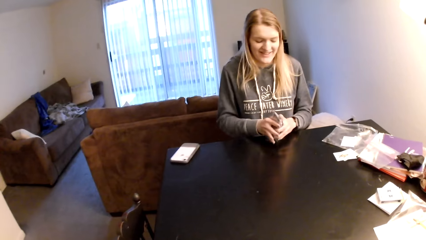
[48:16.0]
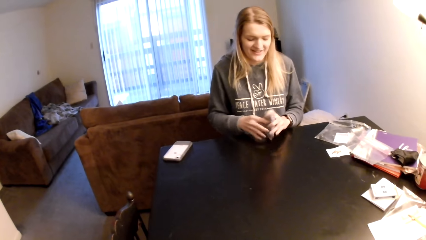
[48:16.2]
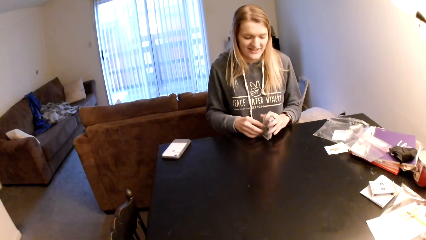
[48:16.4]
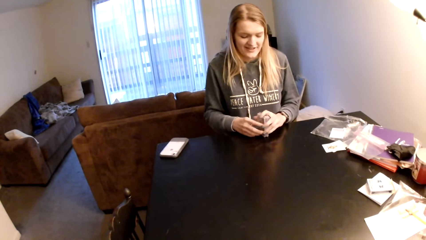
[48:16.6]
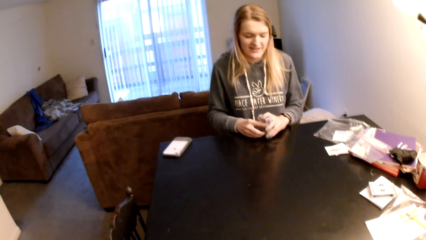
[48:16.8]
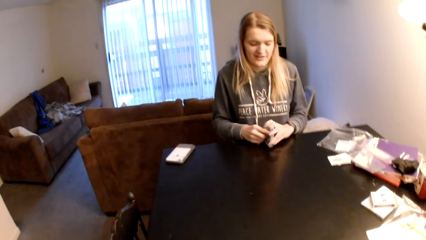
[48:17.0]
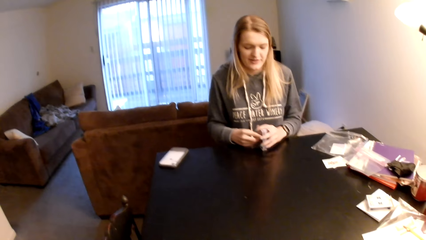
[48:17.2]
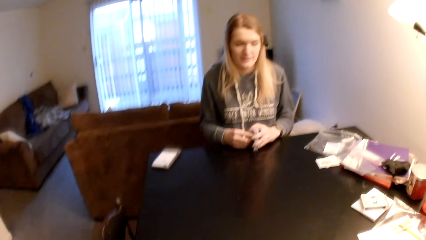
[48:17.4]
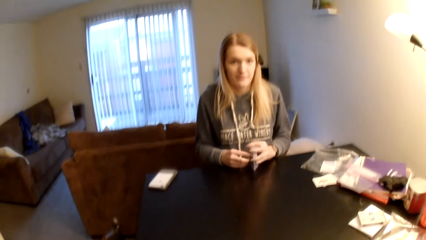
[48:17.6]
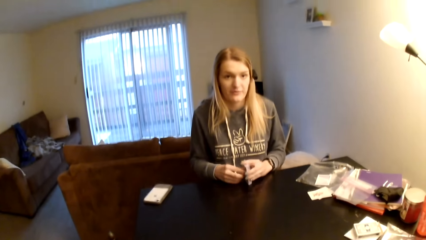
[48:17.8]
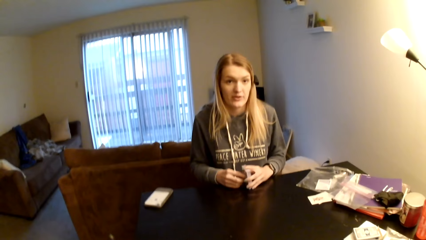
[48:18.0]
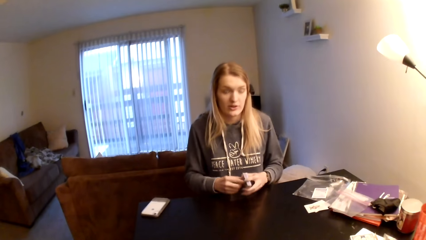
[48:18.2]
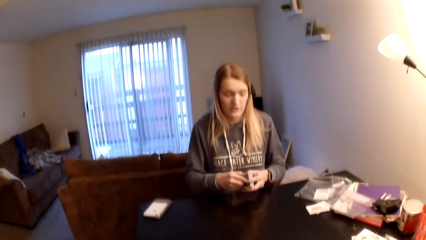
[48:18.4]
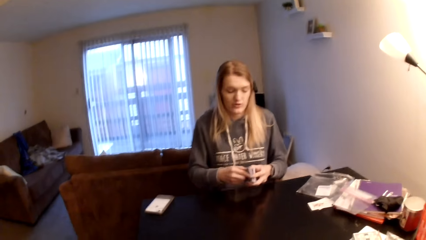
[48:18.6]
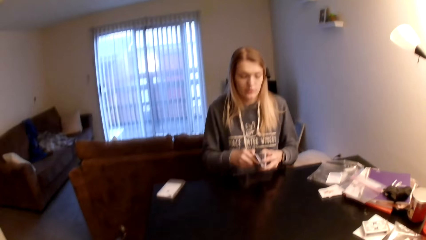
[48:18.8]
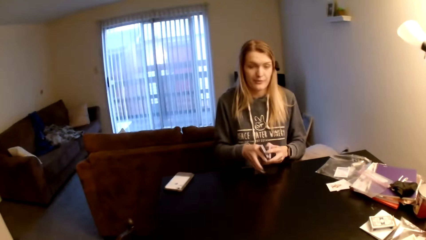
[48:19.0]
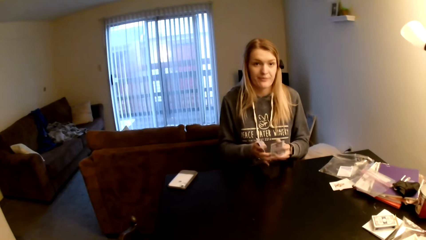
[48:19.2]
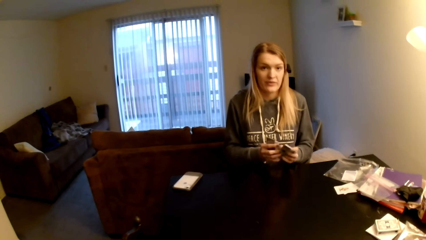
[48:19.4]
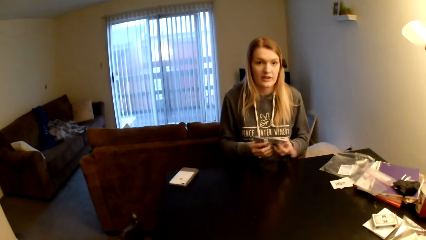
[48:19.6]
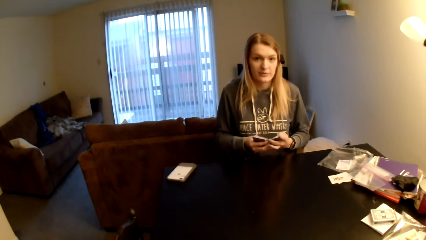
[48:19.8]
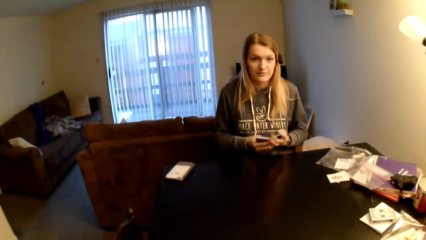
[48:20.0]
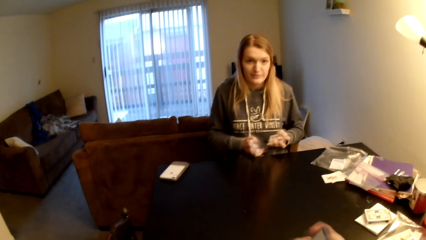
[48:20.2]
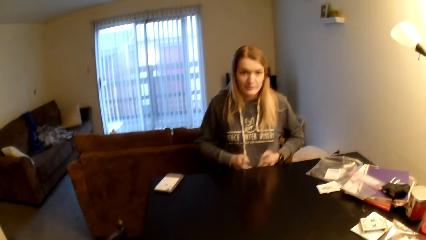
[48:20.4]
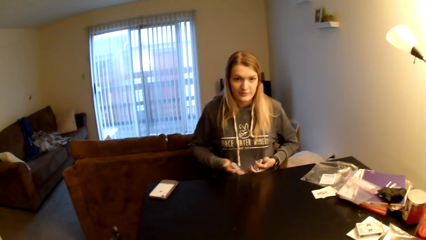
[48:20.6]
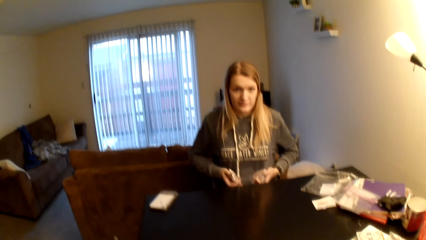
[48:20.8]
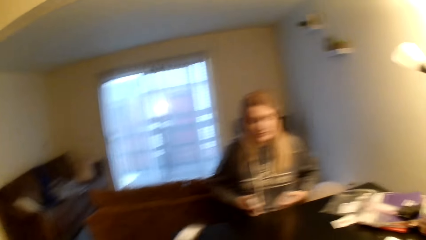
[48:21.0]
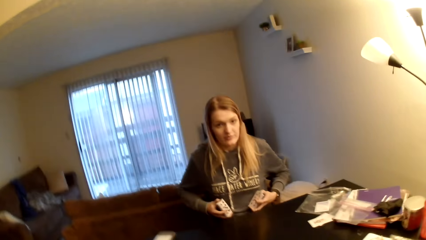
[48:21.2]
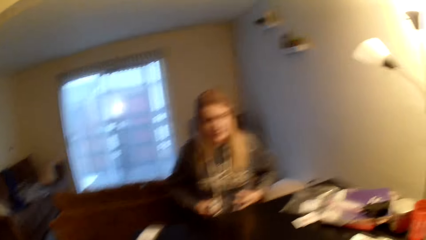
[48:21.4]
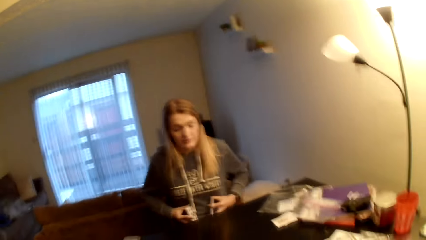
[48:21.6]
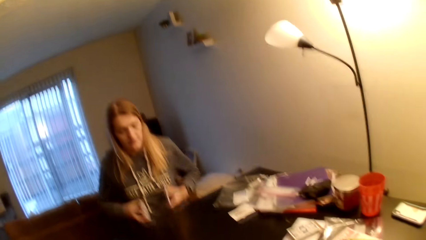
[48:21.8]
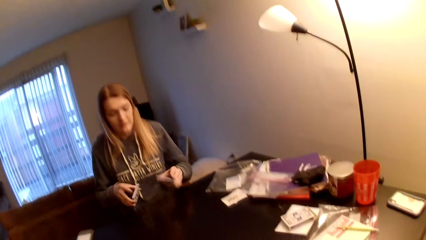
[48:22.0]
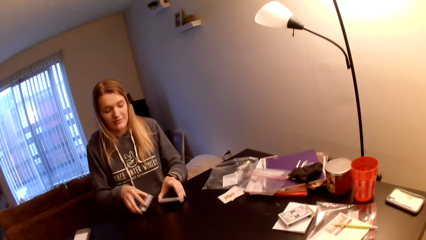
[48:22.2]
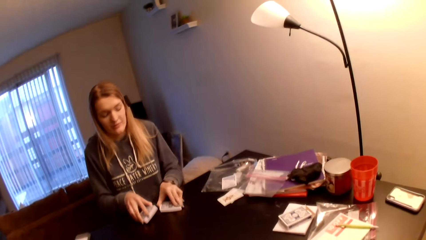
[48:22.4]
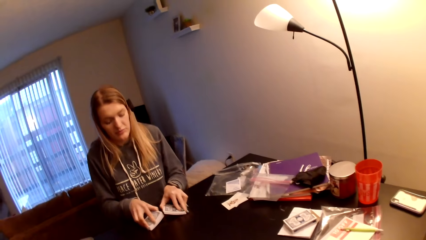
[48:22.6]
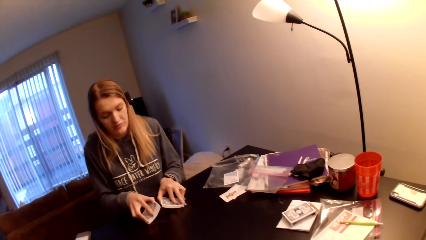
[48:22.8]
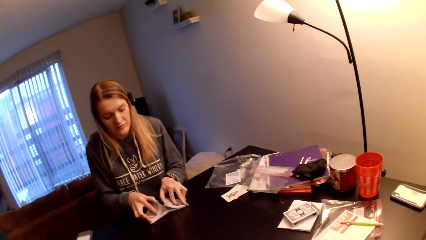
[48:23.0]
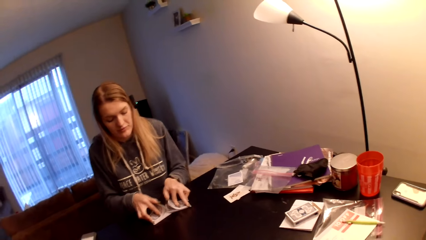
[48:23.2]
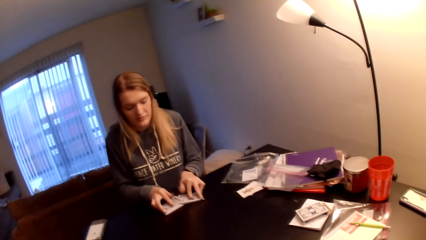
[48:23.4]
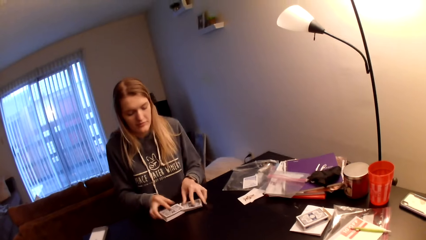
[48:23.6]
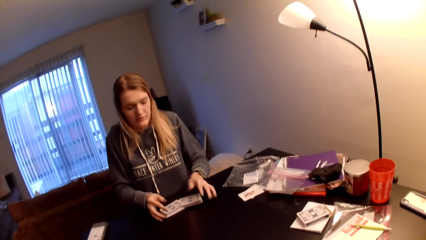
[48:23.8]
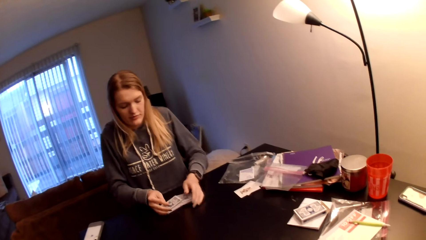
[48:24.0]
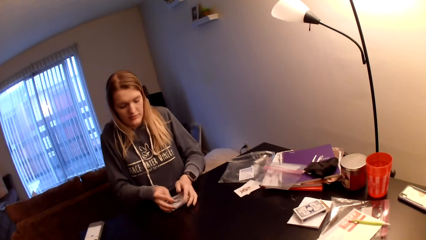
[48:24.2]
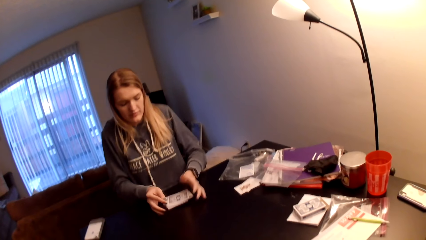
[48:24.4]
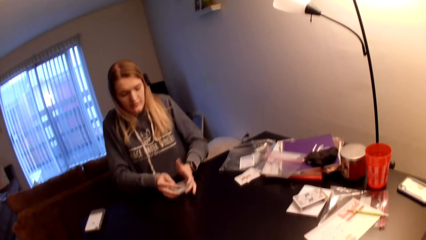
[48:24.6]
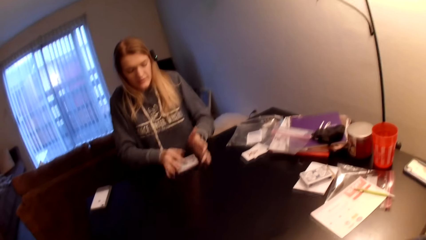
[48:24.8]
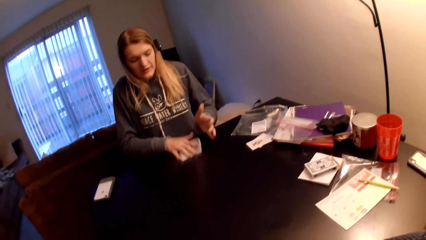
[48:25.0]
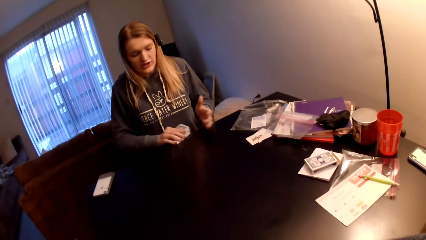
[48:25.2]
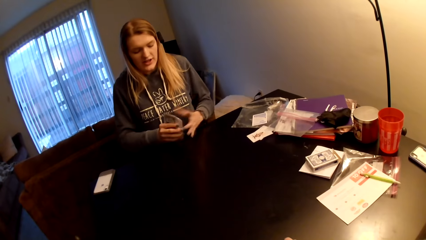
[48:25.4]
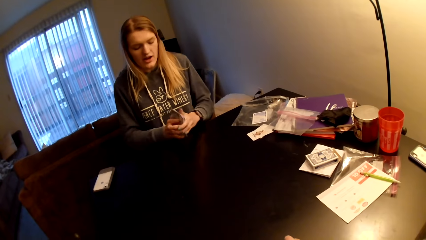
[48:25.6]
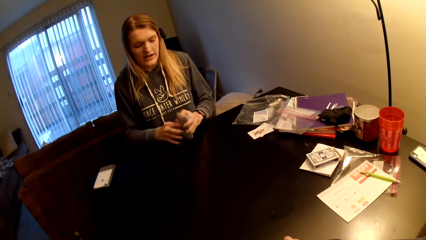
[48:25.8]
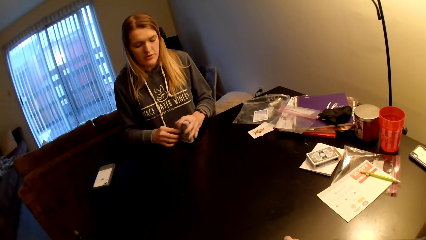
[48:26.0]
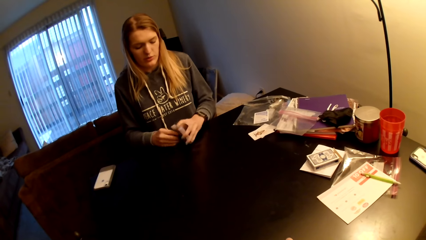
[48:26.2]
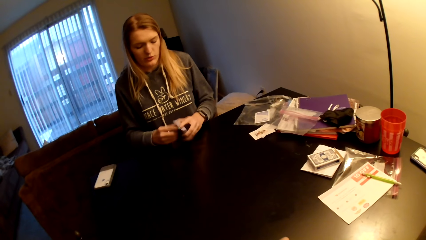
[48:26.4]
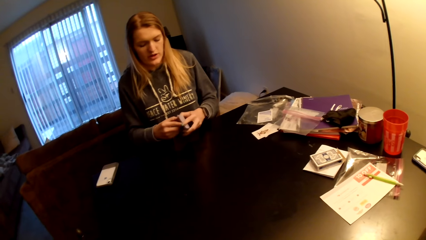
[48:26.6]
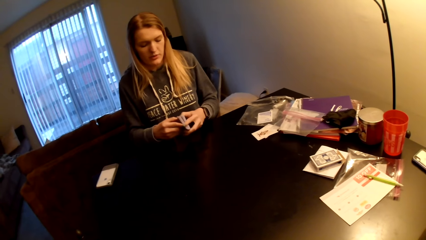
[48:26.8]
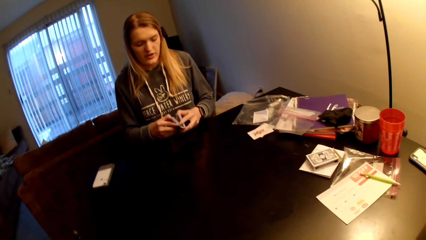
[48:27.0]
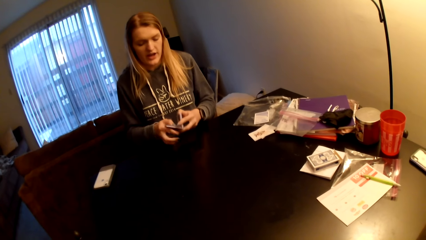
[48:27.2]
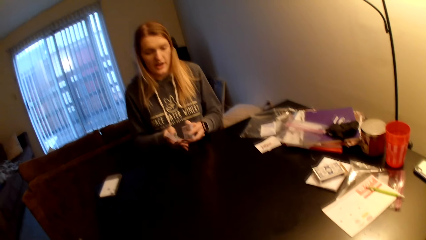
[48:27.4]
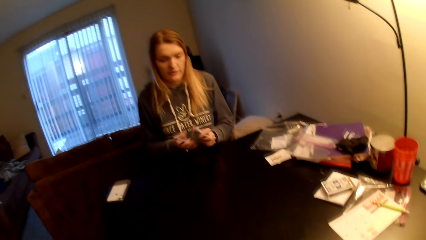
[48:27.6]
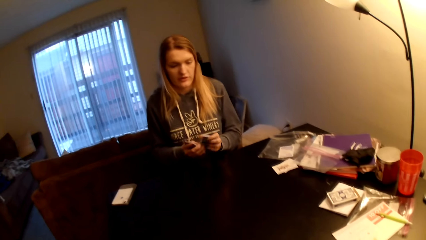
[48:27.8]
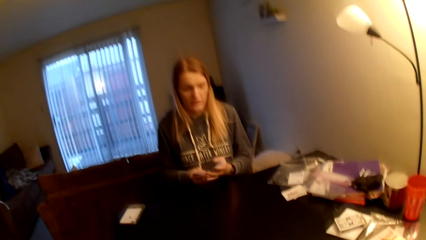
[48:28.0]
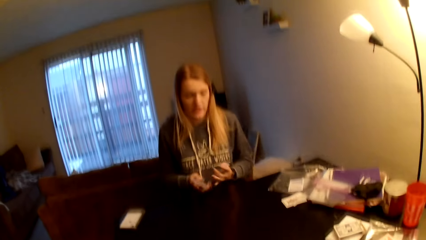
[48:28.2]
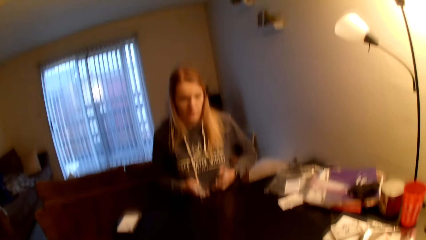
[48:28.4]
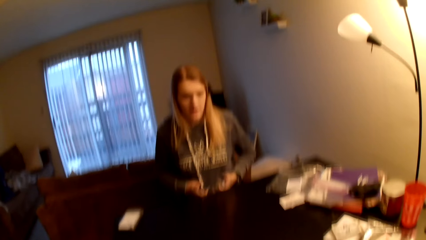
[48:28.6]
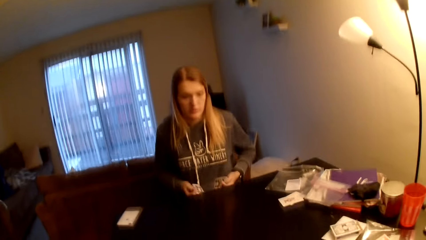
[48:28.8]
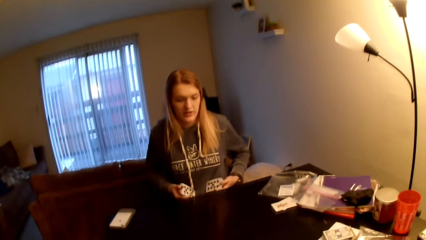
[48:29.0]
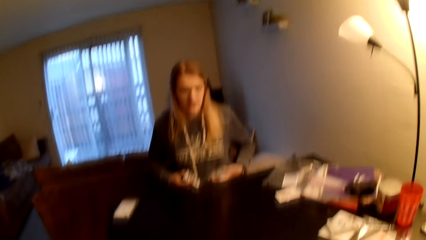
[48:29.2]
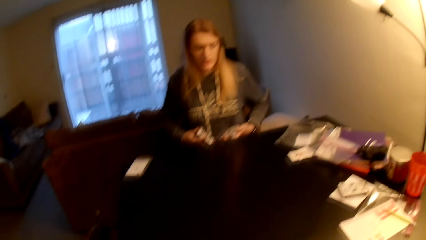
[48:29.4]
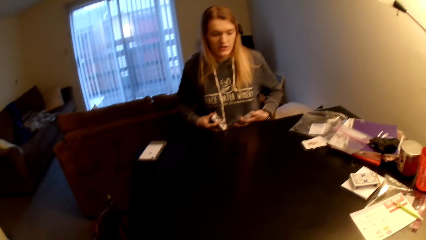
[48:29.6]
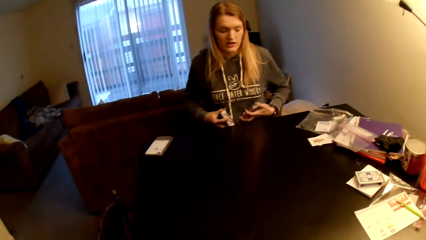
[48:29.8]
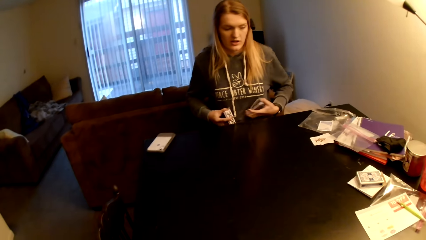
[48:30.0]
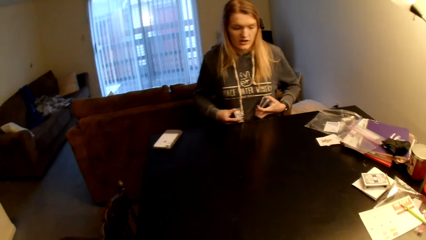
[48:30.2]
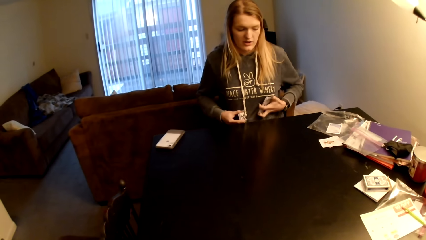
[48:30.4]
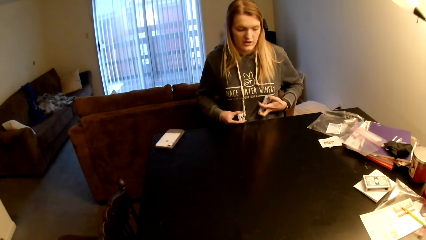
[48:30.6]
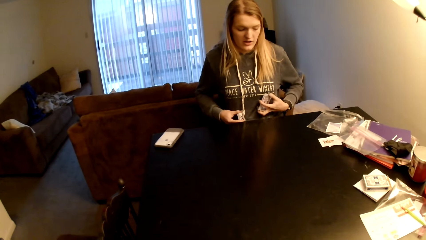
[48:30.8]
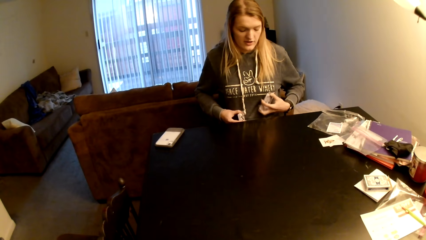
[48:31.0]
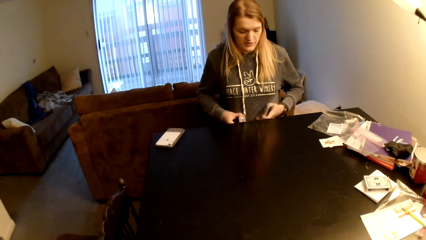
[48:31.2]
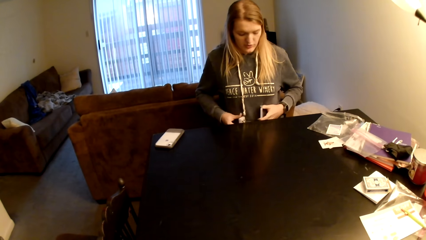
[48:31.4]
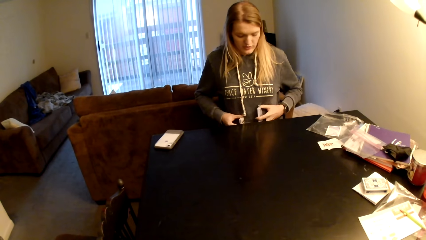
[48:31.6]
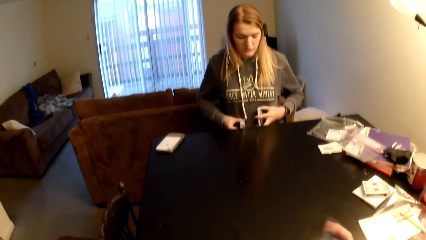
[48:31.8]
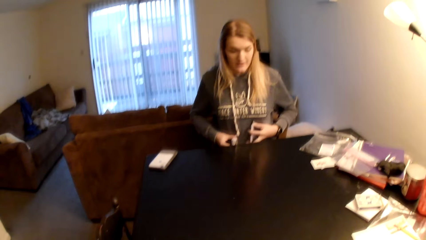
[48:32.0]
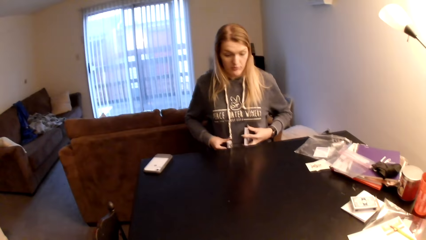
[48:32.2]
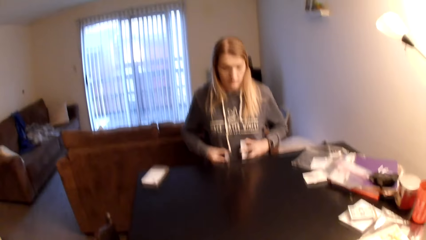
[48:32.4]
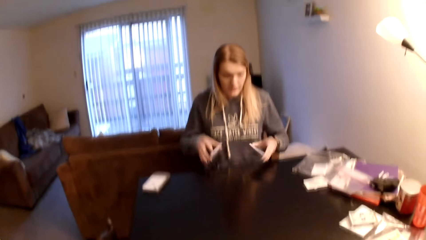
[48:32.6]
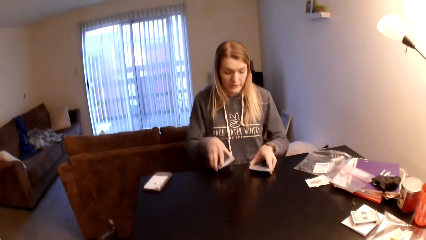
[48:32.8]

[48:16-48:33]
A woman picks cards from the table, taps the cards on the table and converses with the camera wearer. The woman divides the cards, places the playing cards on the table, shuffles the playing cards, joins the cards and pushes the playing cards. The camera wearer looks around. The woman picks cards from the table, converses with the camera wearer and divides the cards. The camera wearer lifts the right hand.
